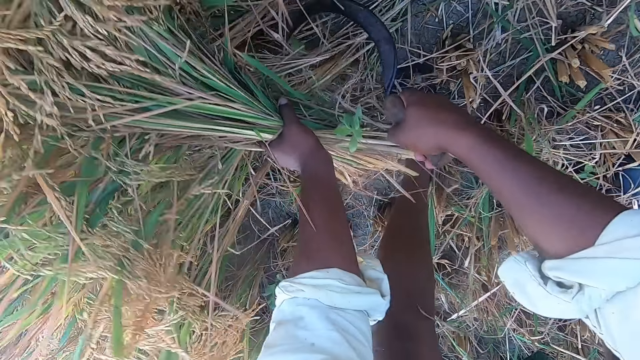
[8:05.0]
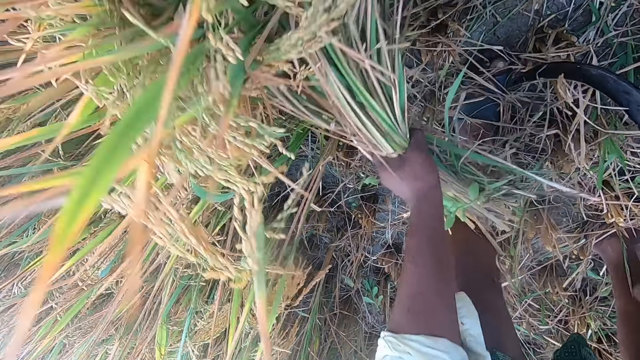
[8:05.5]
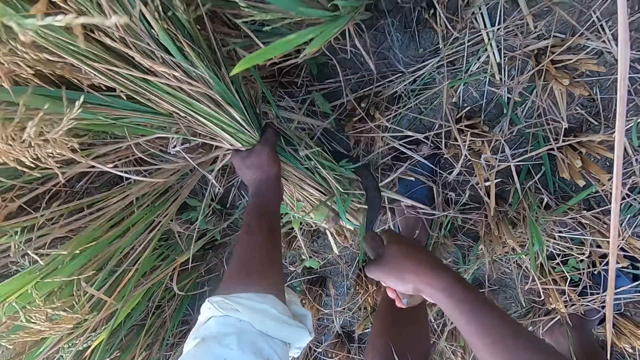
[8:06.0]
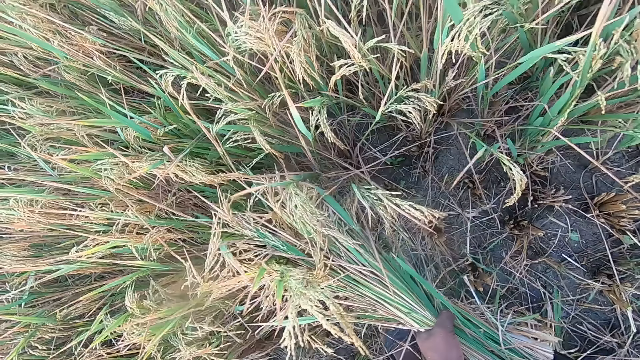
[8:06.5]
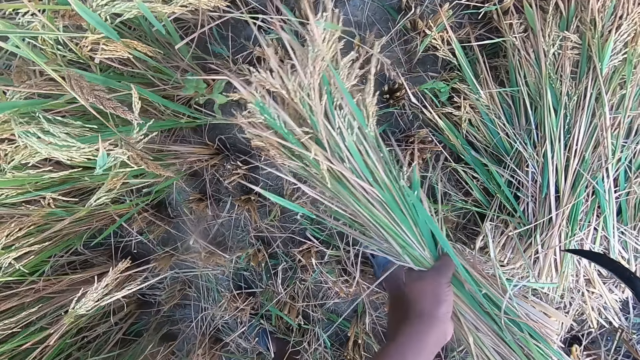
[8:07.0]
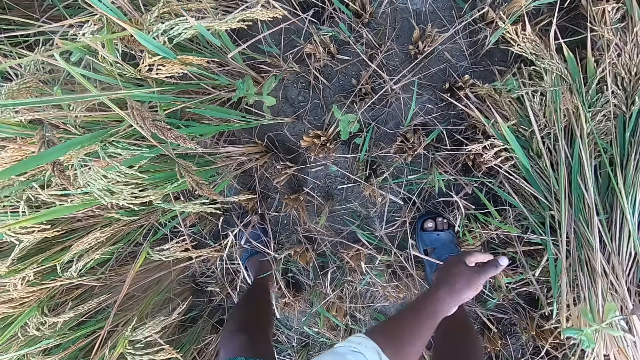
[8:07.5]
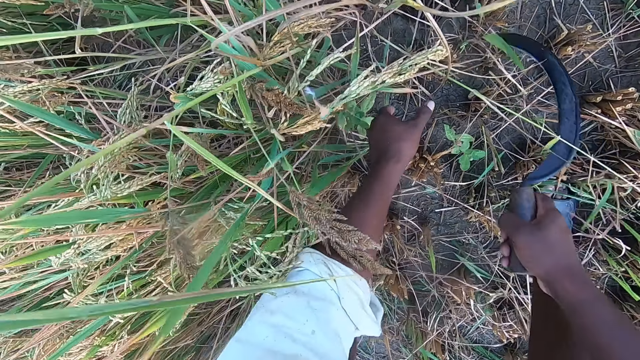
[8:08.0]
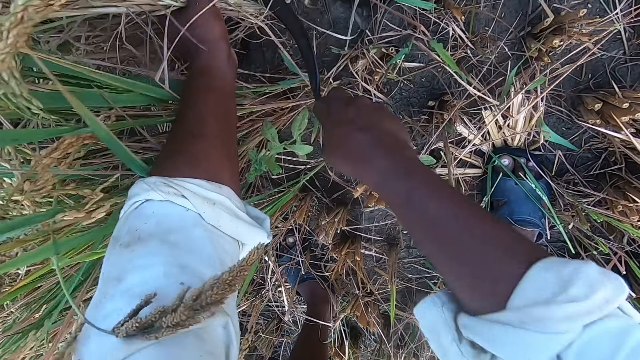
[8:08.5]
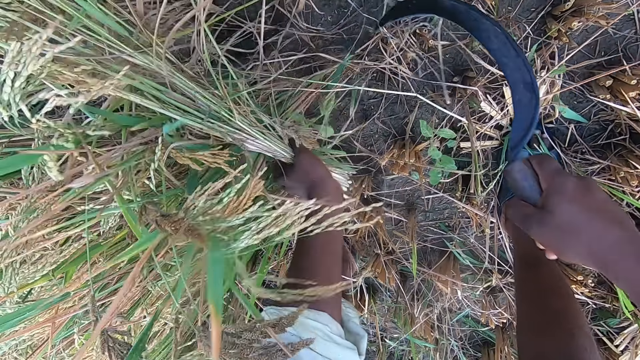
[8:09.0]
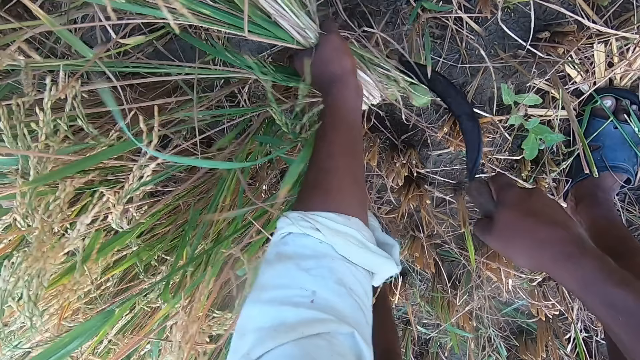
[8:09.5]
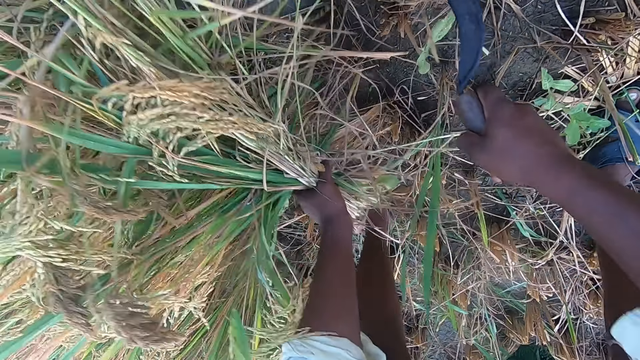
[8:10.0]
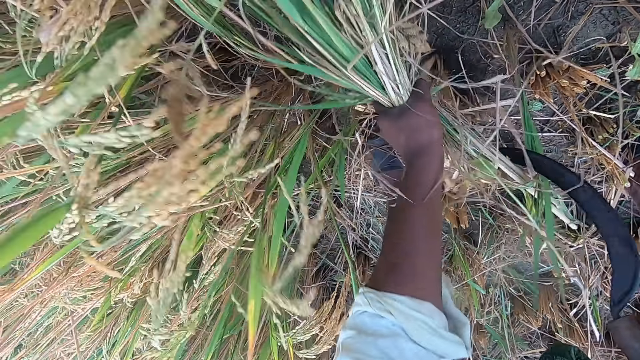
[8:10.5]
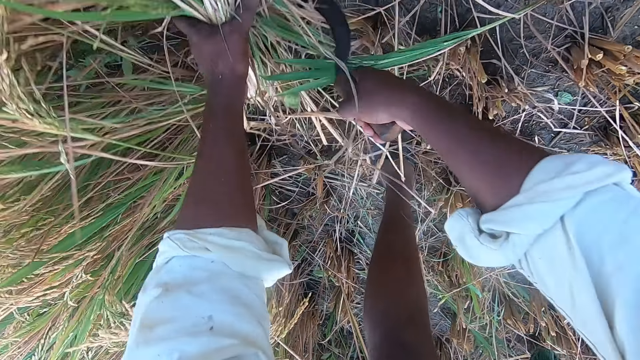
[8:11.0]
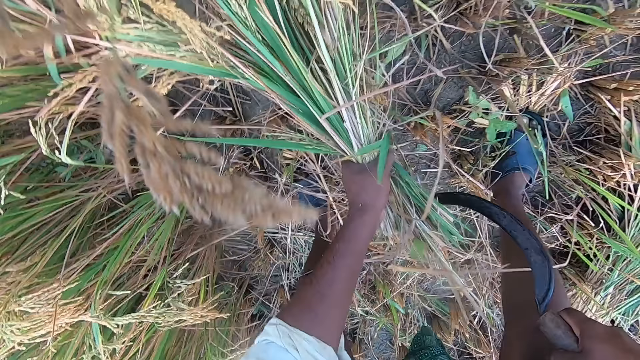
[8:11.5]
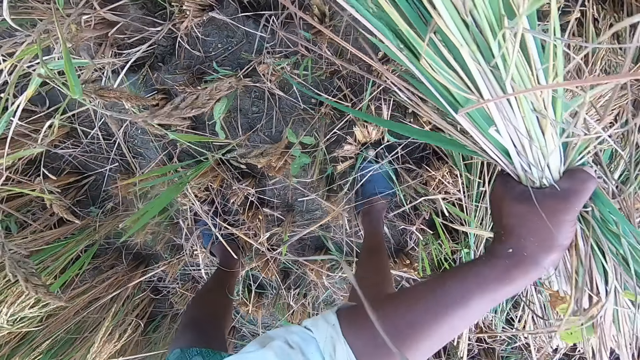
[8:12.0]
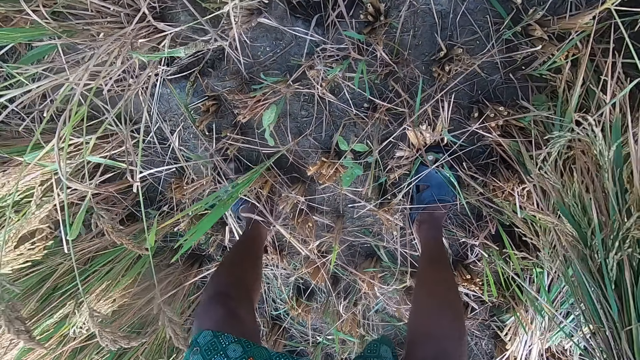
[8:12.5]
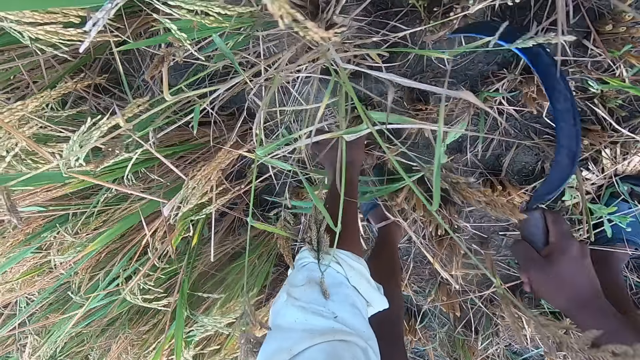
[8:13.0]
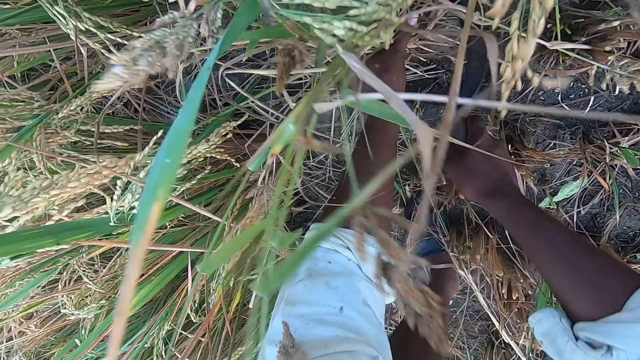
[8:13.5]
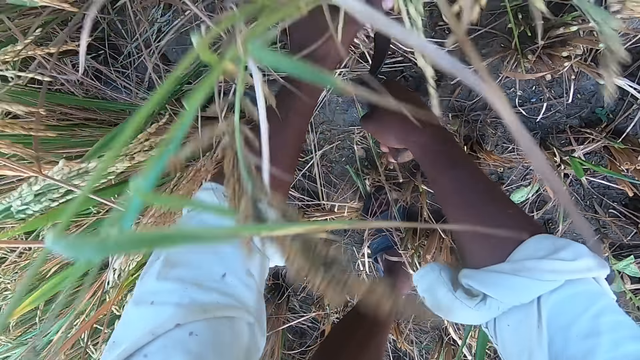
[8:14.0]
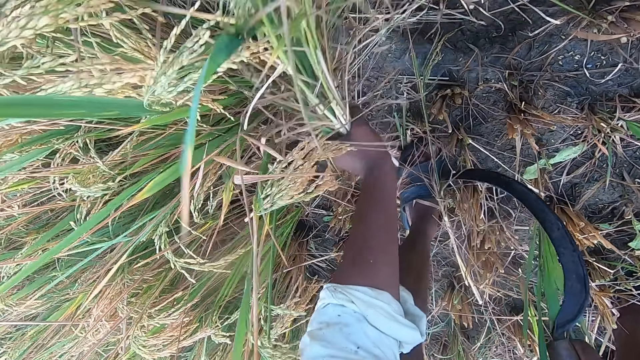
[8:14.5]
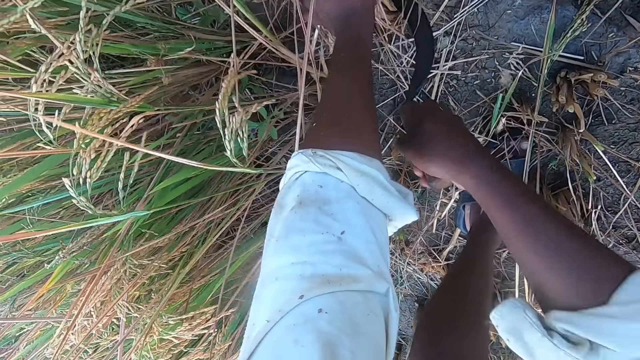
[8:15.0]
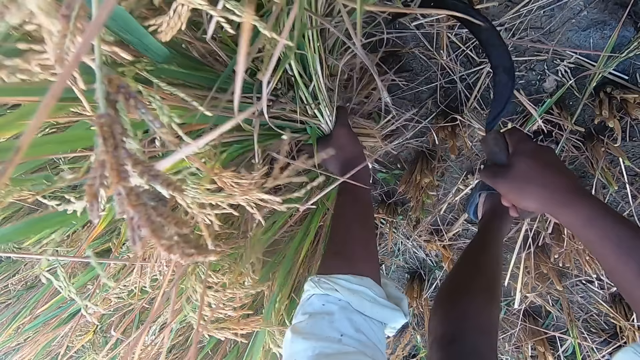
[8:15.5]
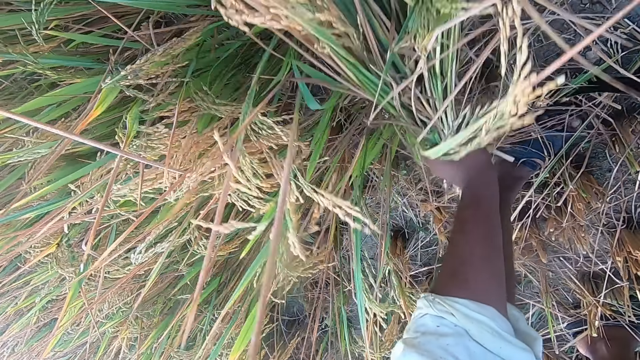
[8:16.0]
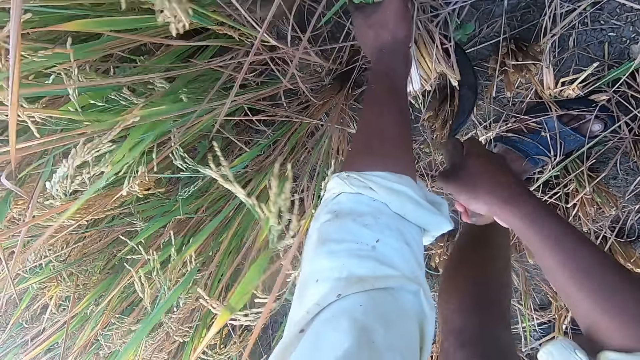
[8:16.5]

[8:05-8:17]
The camera wearer moves around. They drop the stack of straw or rice plants on the ground. They move around. They cut the straw from the ground with the sickle and hold the rice plants. They move around and drop the stack of straw on the ground. They move around. They cut the straw from the ground with the sickle and hold the rice plants.

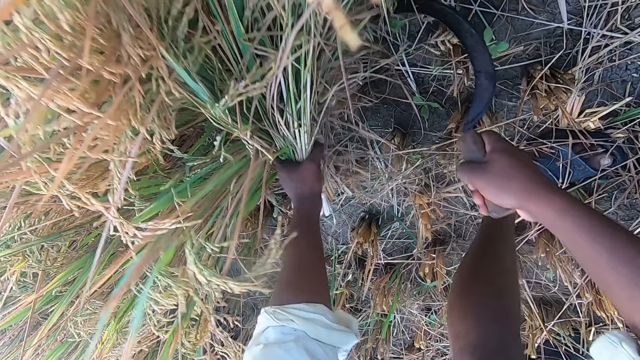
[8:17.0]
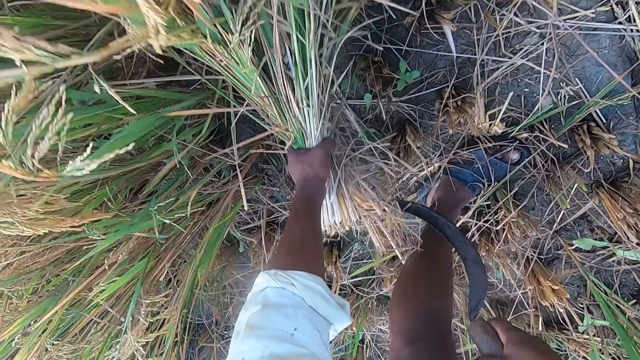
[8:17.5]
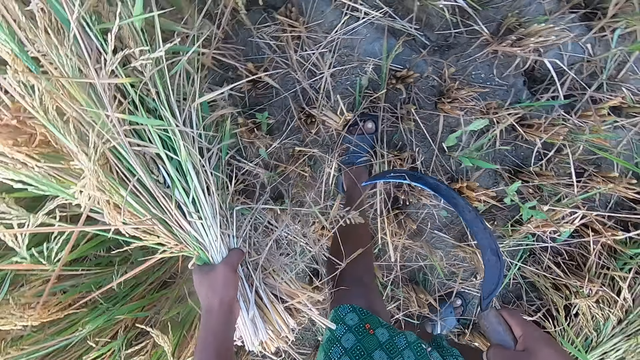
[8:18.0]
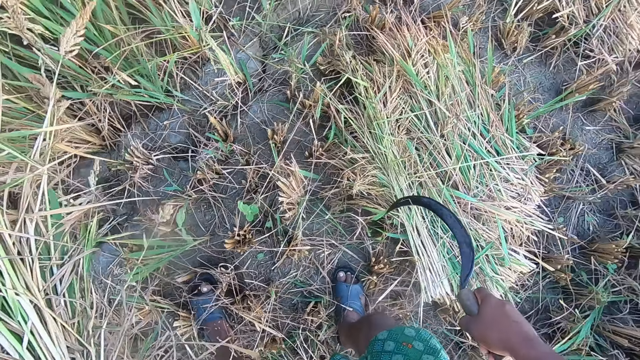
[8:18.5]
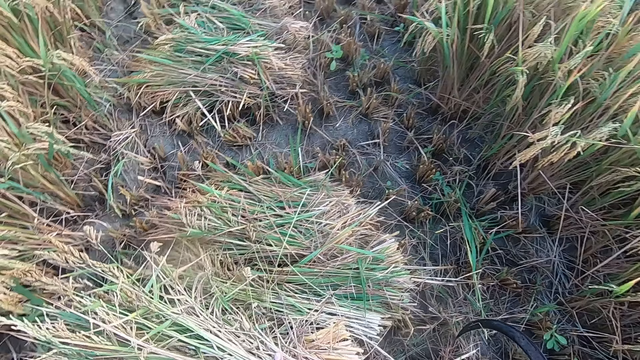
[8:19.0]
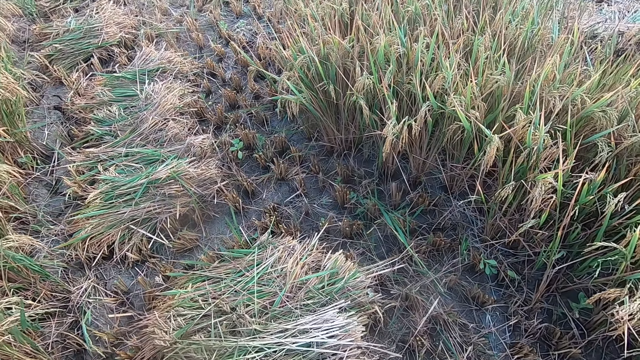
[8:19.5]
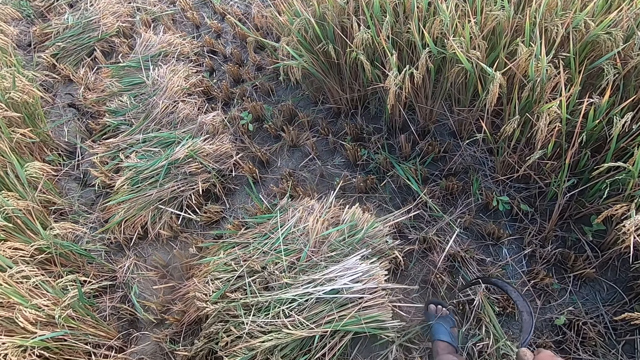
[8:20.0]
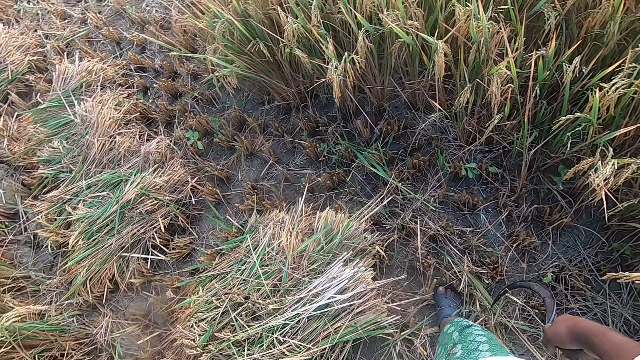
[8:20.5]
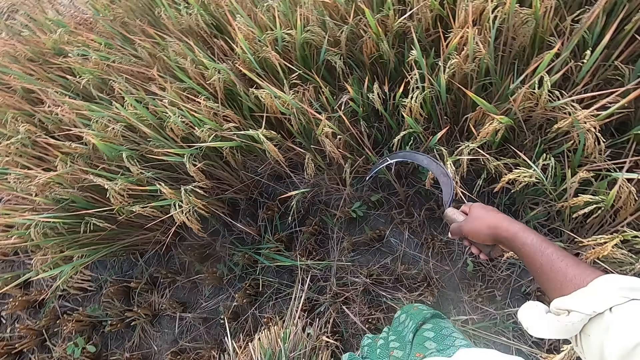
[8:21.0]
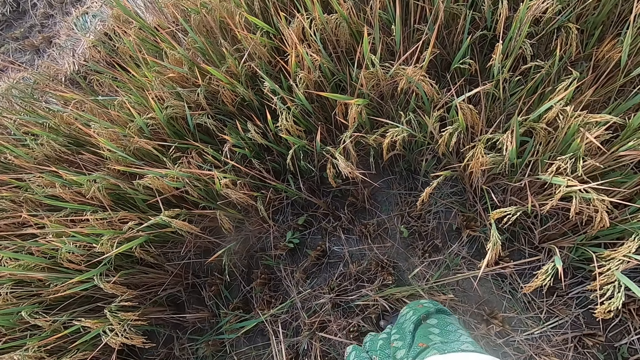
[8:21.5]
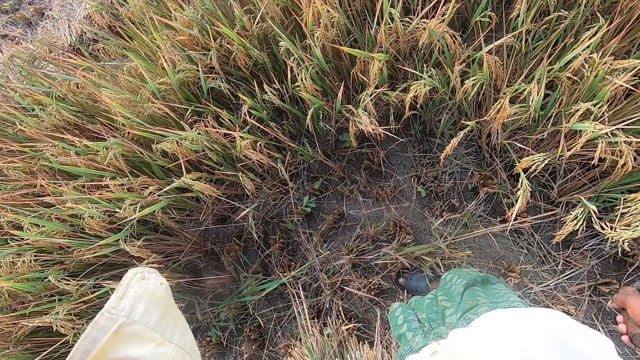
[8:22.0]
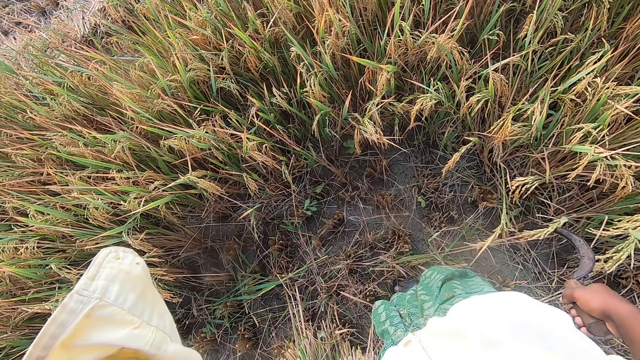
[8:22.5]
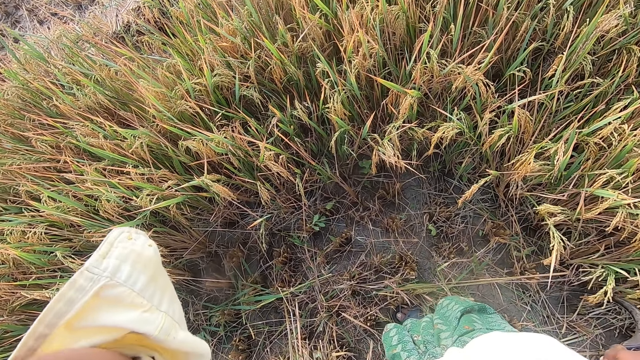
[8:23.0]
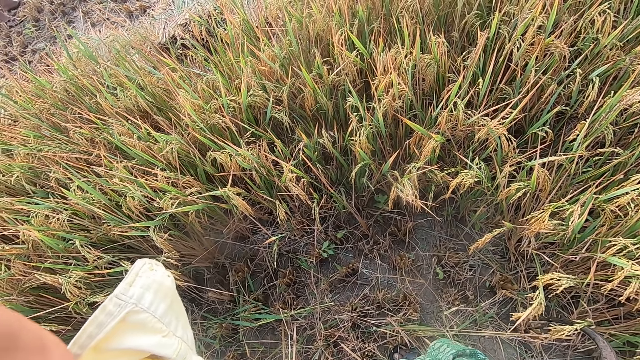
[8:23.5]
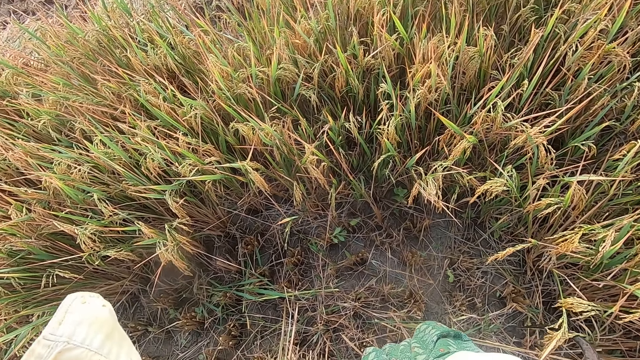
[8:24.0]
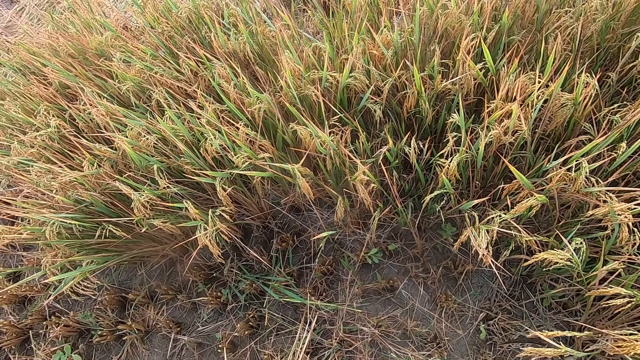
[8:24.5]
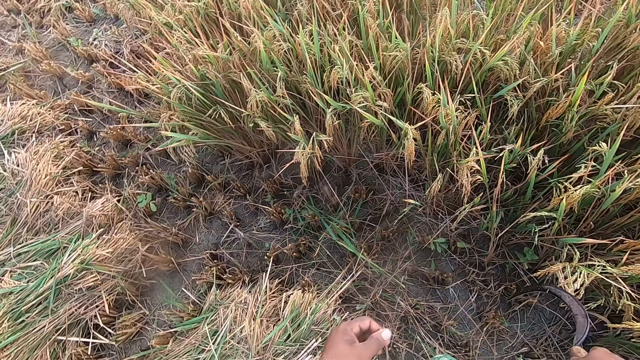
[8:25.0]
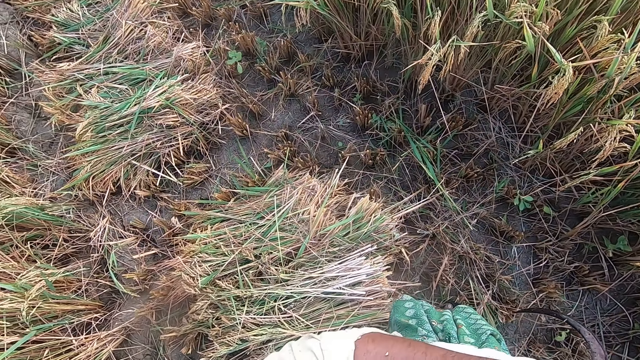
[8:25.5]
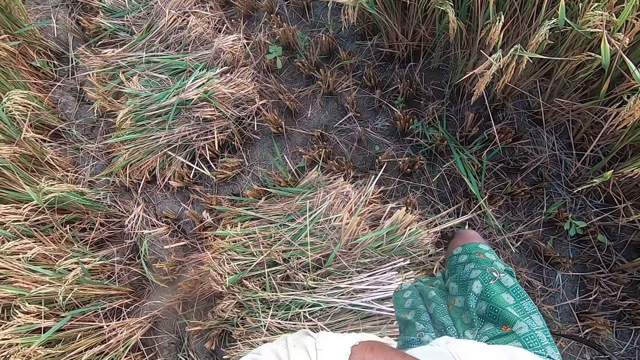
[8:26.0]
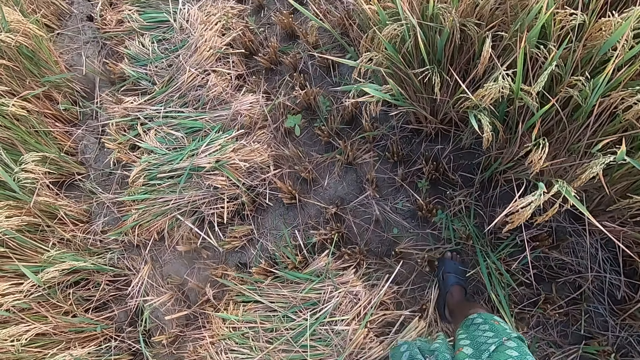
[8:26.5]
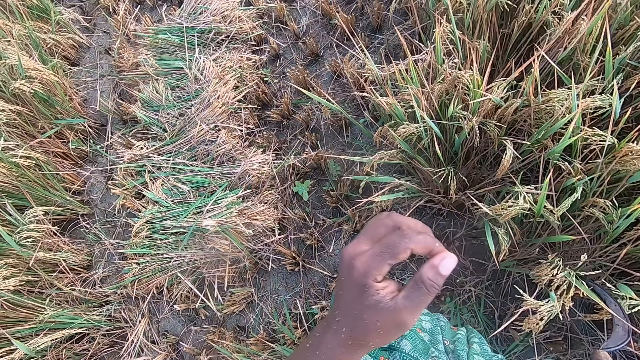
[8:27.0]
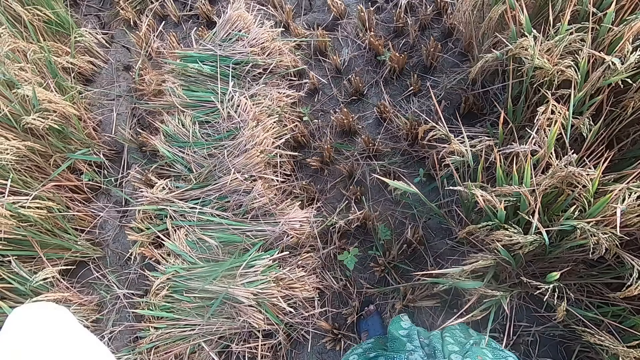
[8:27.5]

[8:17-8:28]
The camera wearer moves around, looks around, and drops rice plants on the ground. He moves around. He adjusts the camera on his head. He looks around, touches his chest, and moves around. He walks forward.
